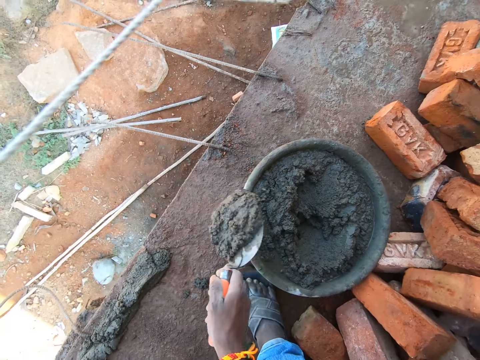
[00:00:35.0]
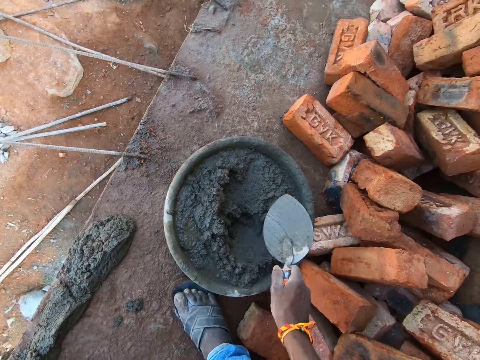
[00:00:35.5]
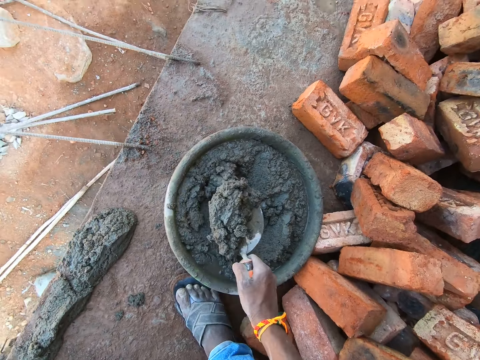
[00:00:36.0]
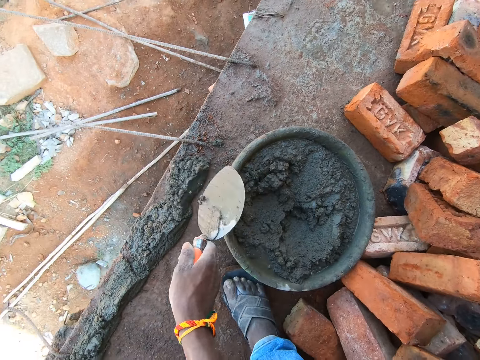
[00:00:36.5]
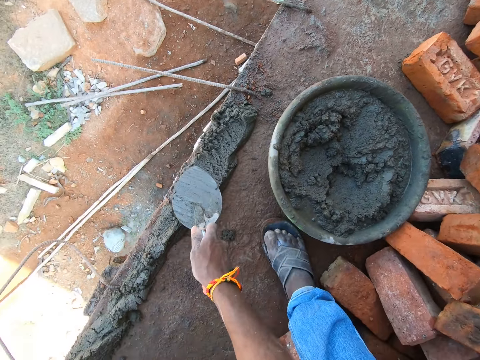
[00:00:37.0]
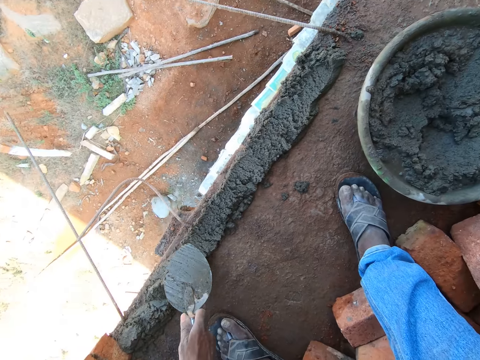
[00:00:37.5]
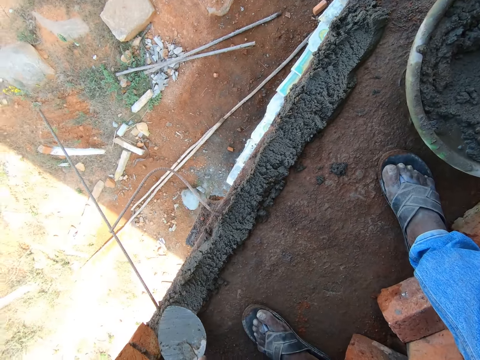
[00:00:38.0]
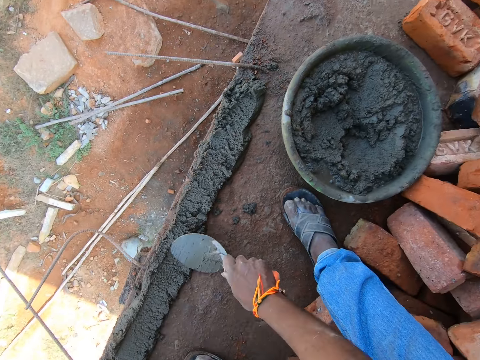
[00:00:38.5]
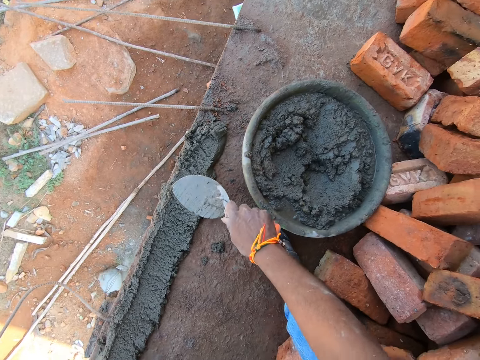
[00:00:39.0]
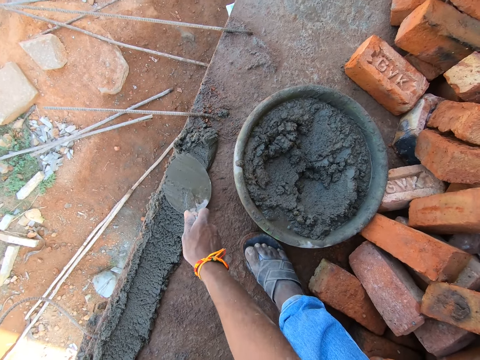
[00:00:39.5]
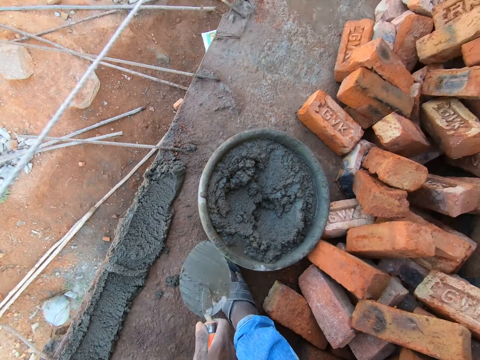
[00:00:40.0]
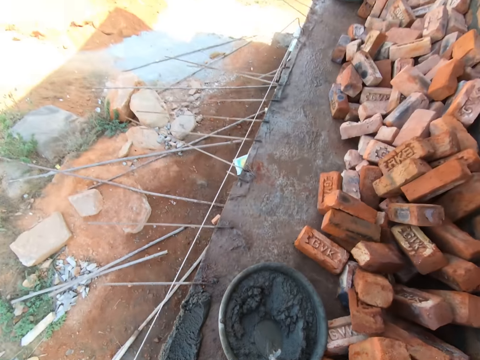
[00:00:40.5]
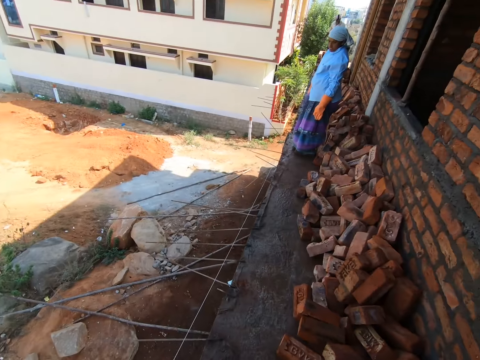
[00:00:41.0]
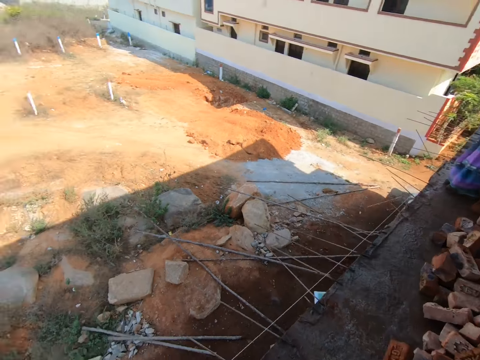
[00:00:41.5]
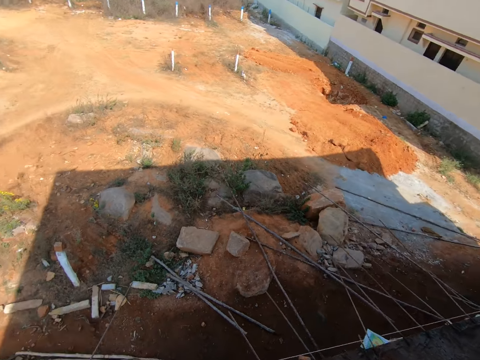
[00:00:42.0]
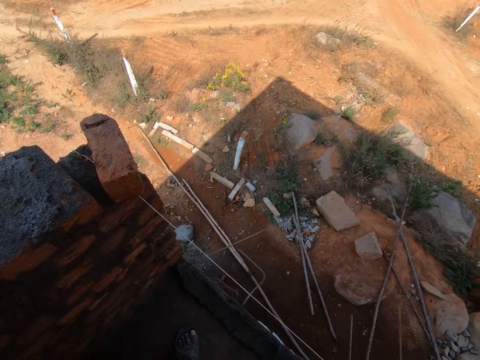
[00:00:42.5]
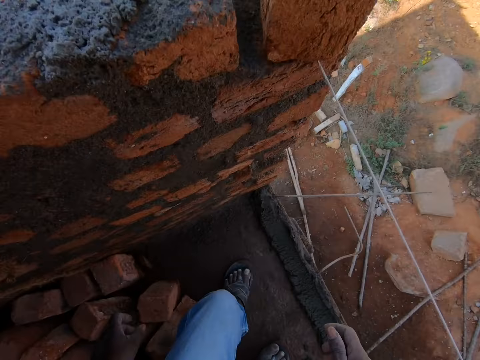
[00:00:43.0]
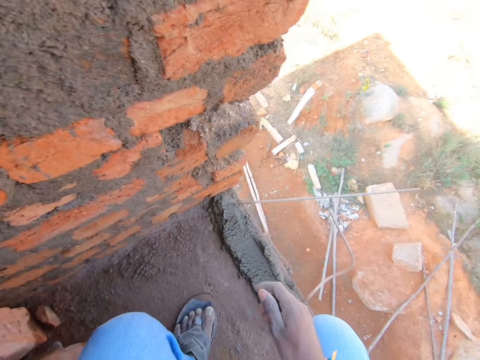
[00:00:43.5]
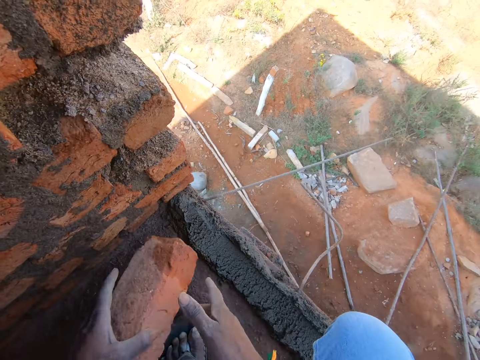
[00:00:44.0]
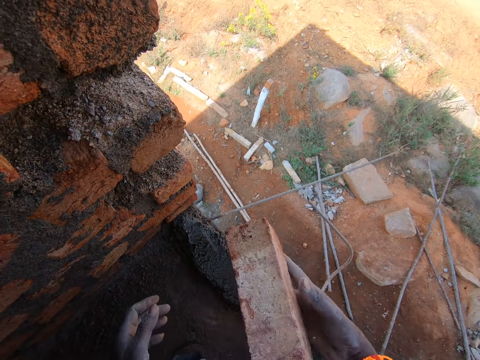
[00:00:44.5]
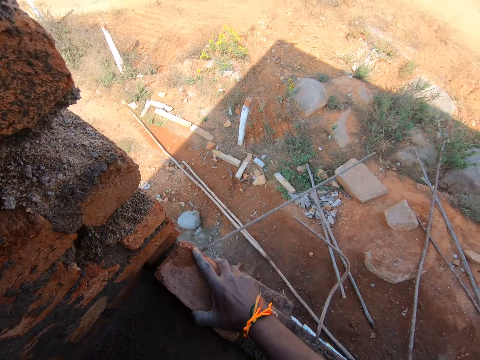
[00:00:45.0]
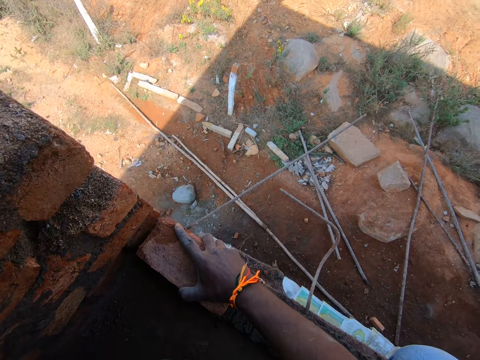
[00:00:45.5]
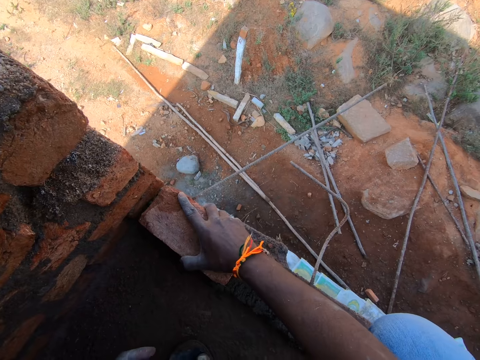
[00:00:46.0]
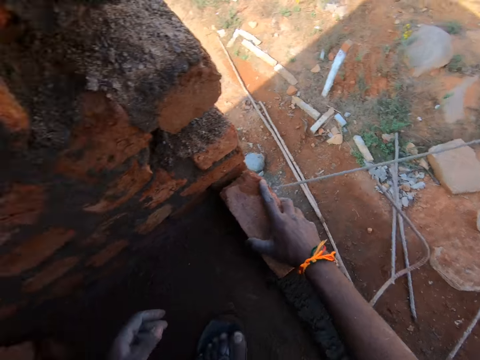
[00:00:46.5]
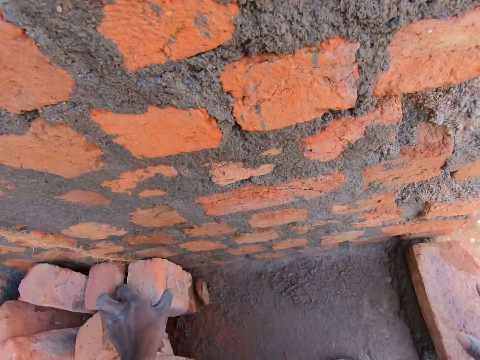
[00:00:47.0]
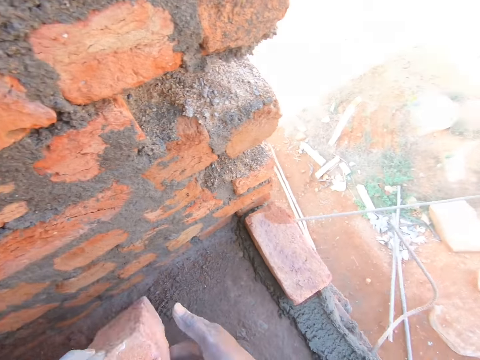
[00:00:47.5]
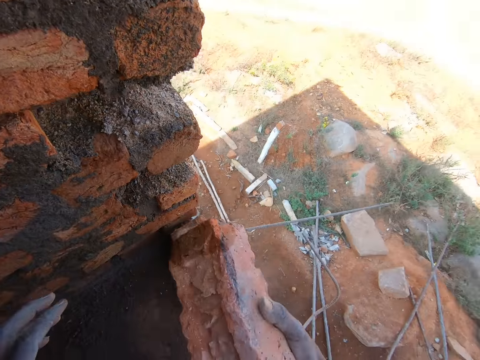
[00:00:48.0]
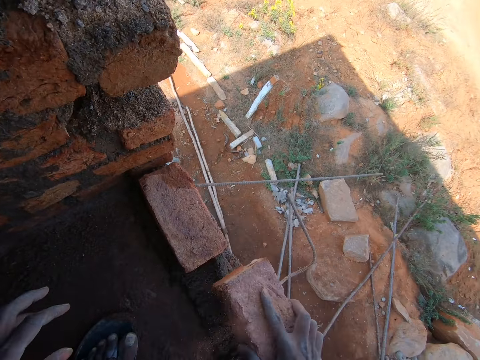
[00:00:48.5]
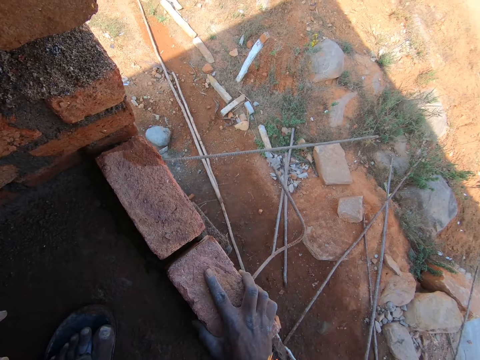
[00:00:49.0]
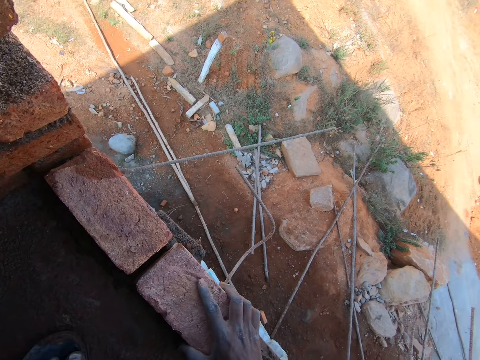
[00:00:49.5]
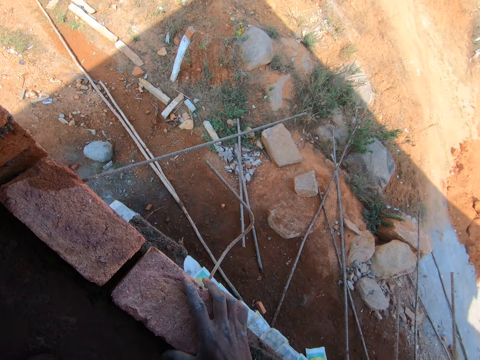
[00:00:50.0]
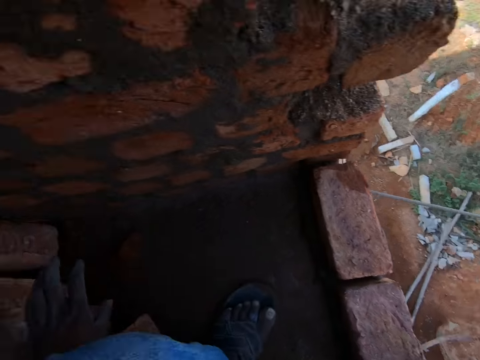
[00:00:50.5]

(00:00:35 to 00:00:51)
The camera wearer adds sand concrete or mortar on the site floor with a brick trowel. They pick sand concrete in a head pan with the brick trowel. They add sand concrete on the site floor with the brick trowel. They flatten the sand concrete on the site floor with the brick trowel. They put the brick trowel in the sand concrete in the head pan. They look around a site. They turn around a site. They pick a brick on the site floor. They put the brick onto the sand concrete on the site floor. They align the brick on the mortar. They turn around. They pick a brick on the site floor. They put the brick onto the sand concrete on the site floor. They align the brick on the mortar.

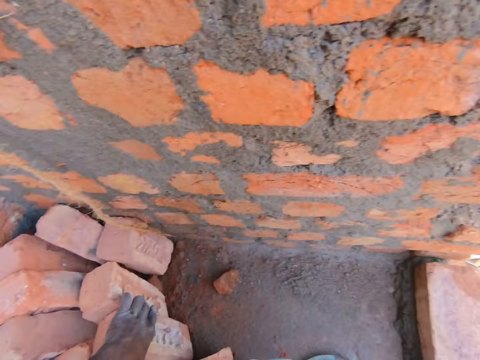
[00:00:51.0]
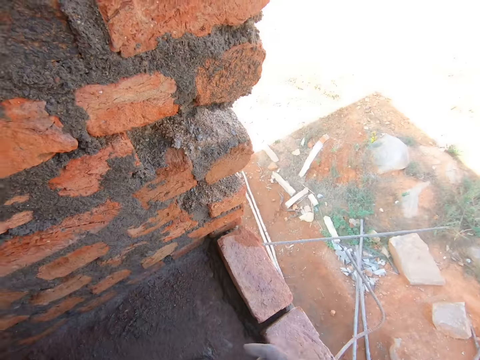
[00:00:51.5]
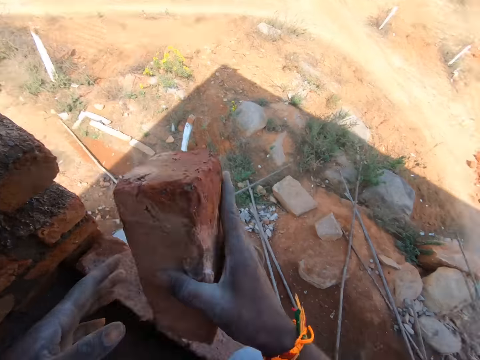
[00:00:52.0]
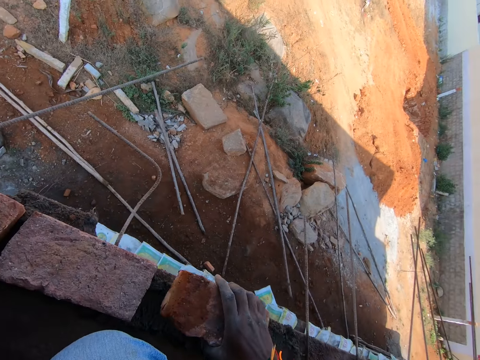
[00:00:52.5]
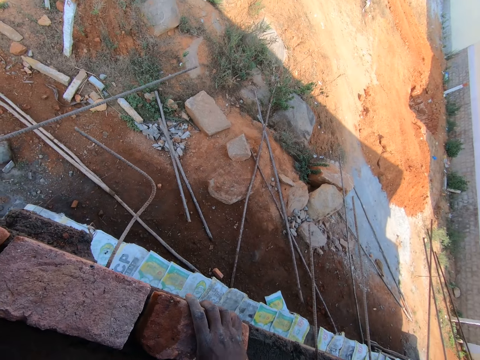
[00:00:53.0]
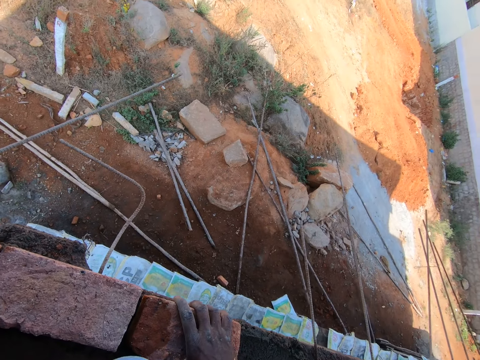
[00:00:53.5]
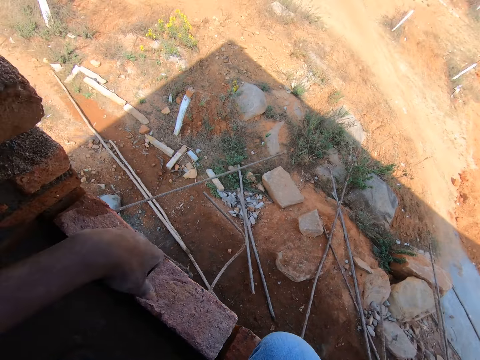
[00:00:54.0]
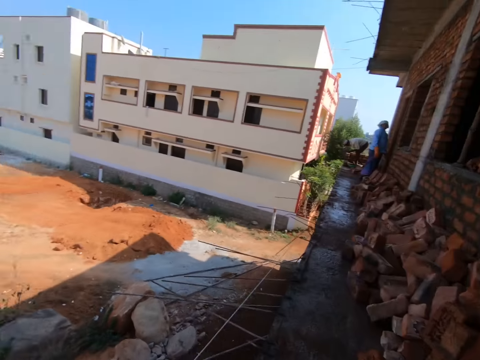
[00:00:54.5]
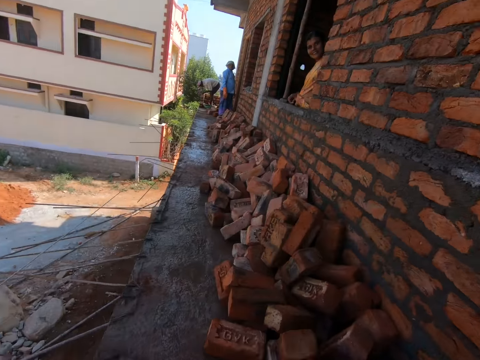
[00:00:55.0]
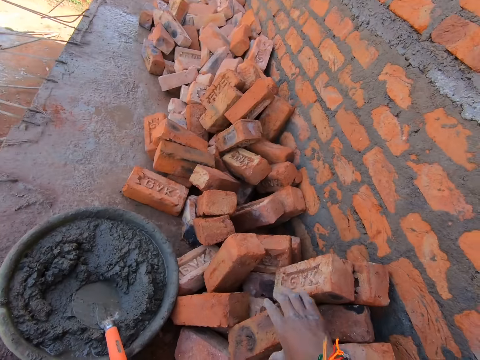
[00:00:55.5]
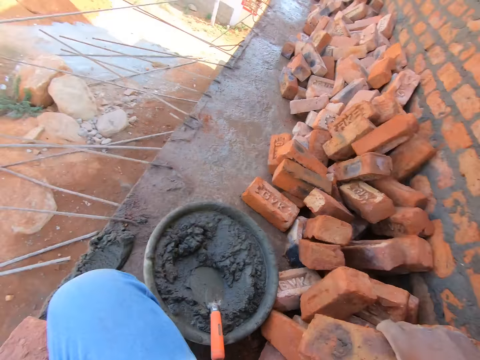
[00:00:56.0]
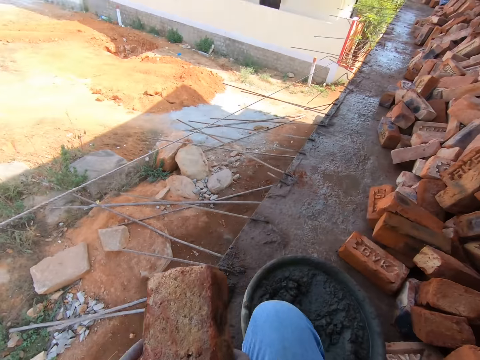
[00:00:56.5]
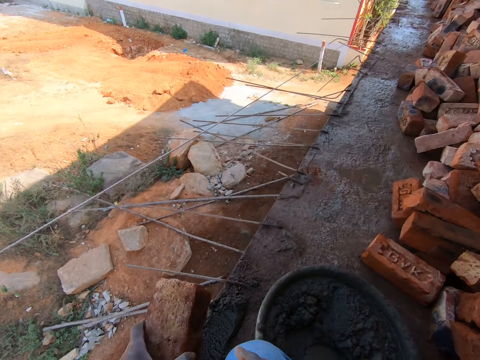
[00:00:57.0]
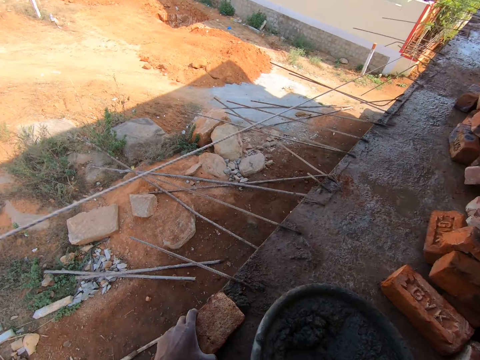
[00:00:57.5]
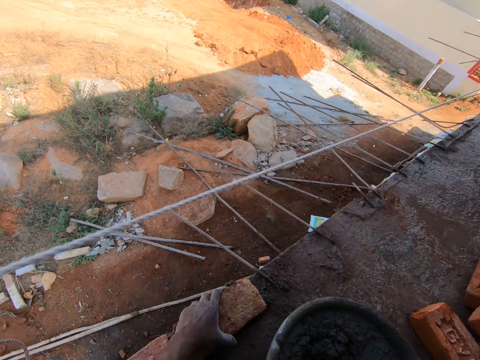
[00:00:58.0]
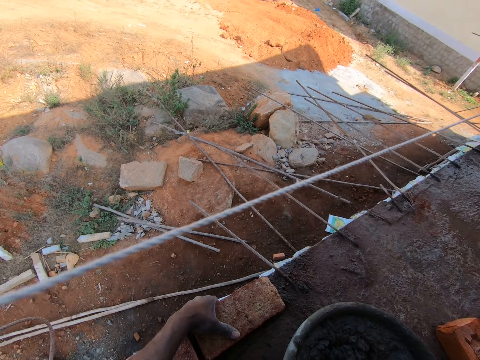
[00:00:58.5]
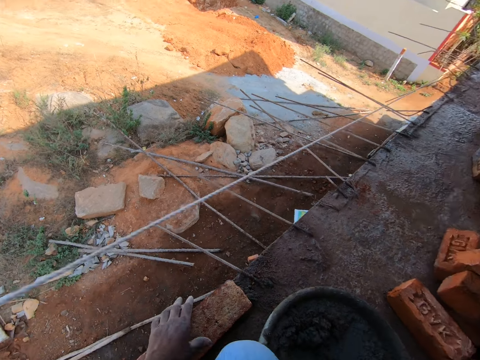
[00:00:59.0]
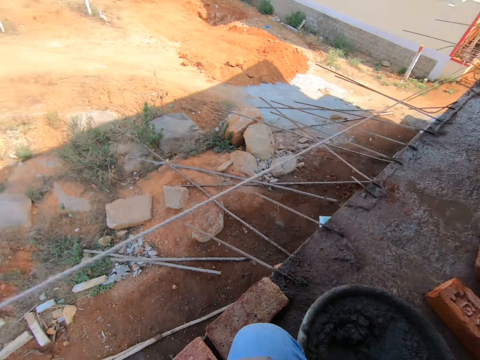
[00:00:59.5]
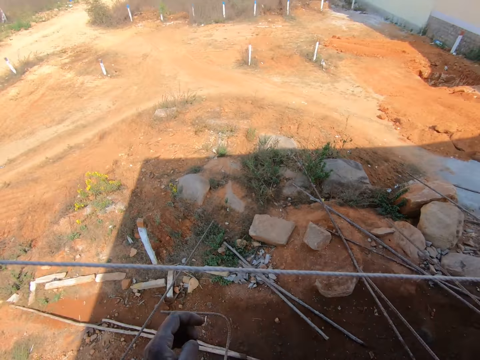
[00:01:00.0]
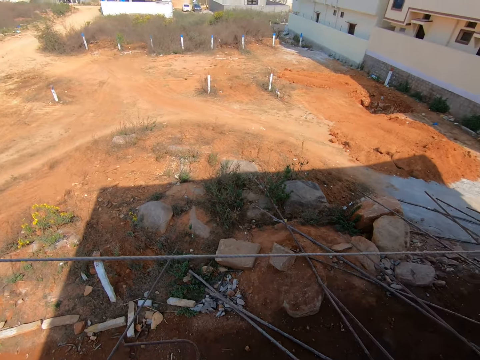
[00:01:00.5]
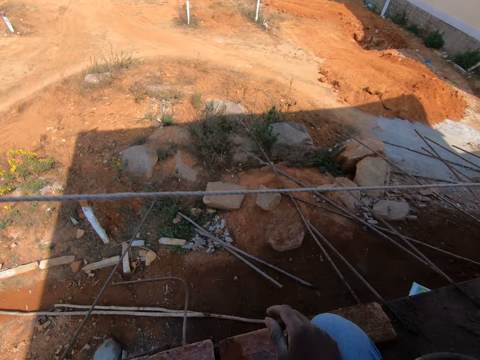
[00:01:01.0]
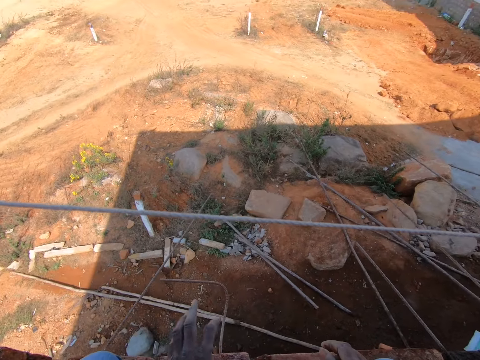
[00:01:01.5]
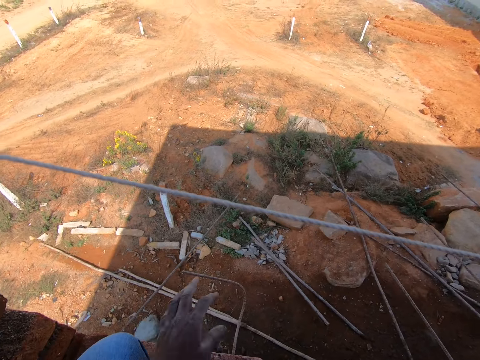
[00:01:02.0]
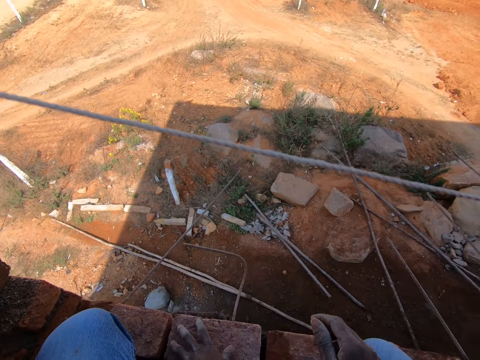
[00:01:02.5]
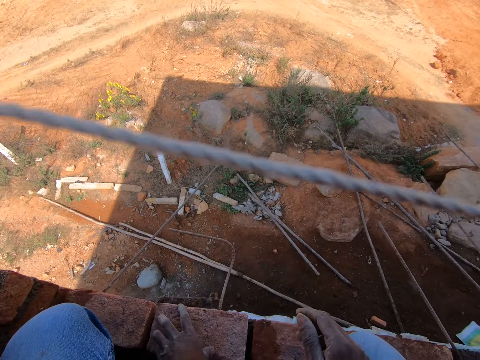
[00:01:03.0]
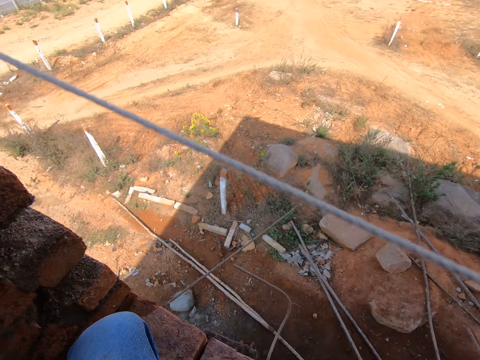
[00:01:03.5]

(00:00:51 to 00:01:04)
The camera wearer turns around. They pick a brick on the site floor. They put the brick onto sand concrete or mortar on the site floor. They align the brick on the mortar. They turn around. They pick a brick on the site floor. They put the brick onto the sand concrete on the site floor. They align the brick on the mortar. They converse with a woman in the site building. They look around.
